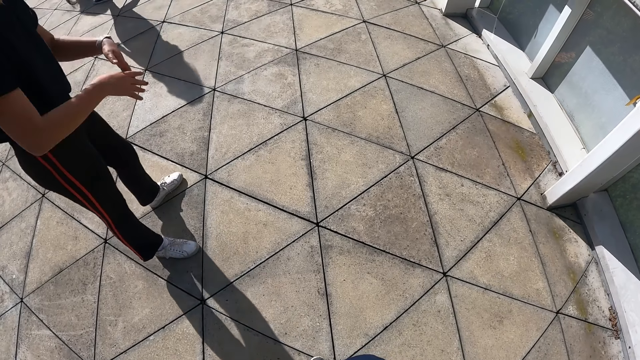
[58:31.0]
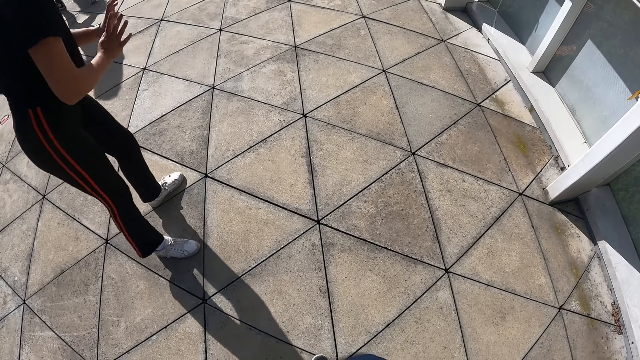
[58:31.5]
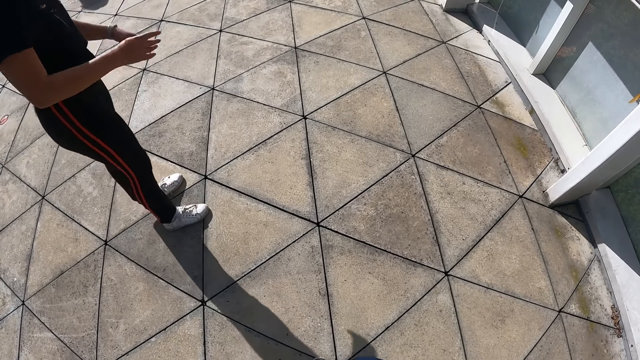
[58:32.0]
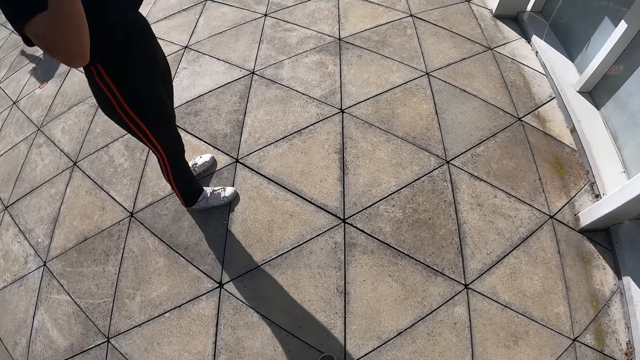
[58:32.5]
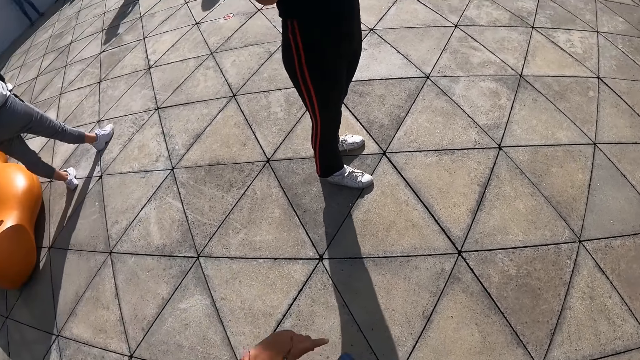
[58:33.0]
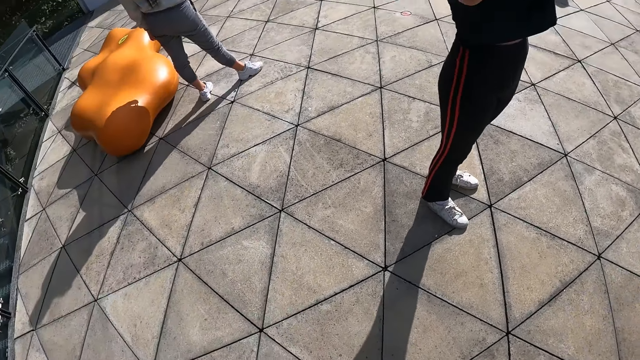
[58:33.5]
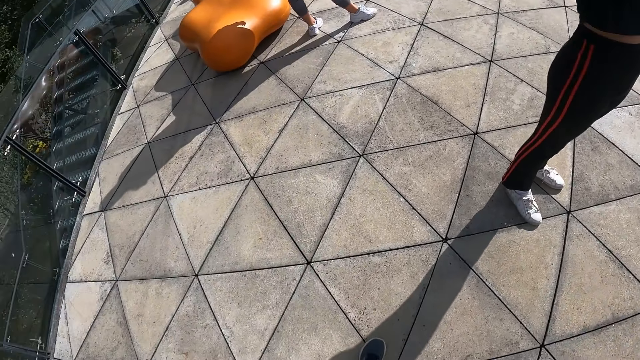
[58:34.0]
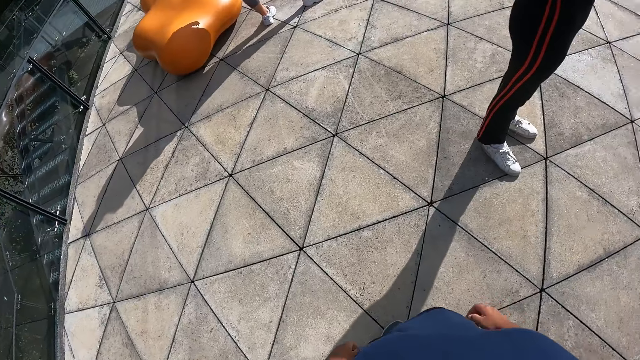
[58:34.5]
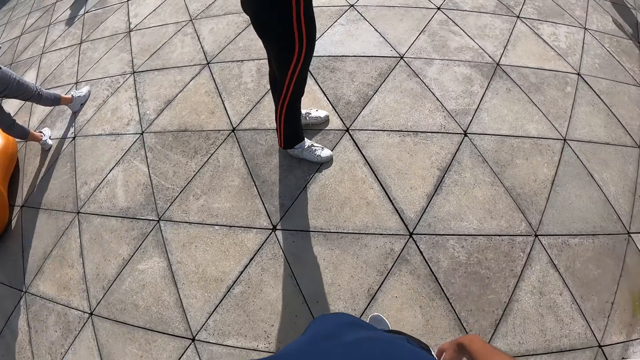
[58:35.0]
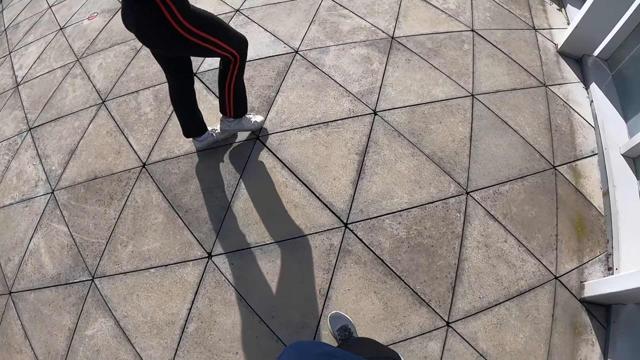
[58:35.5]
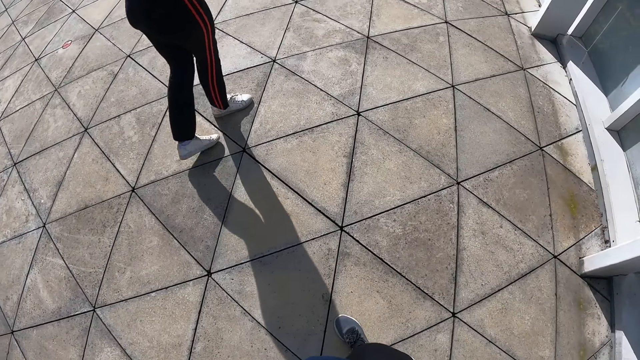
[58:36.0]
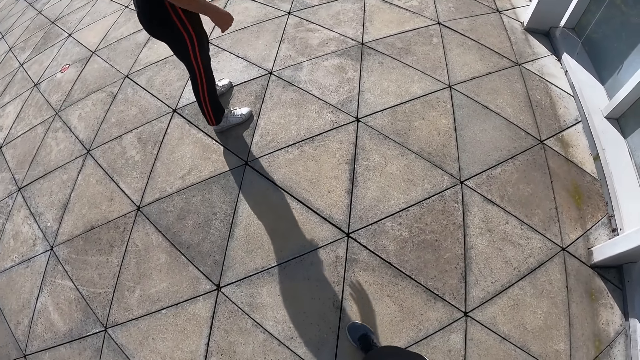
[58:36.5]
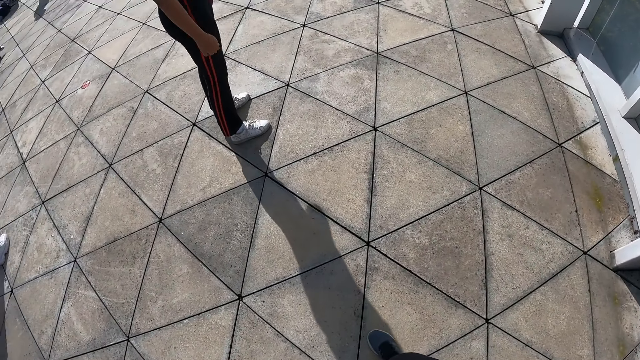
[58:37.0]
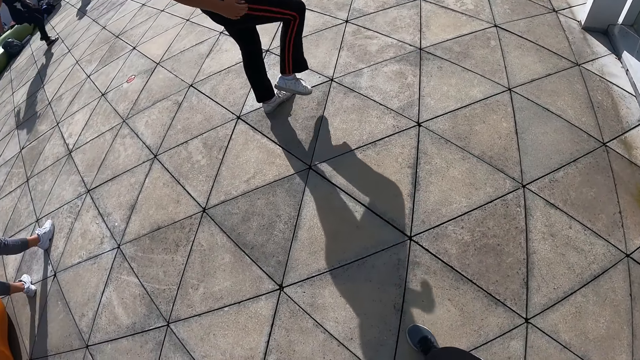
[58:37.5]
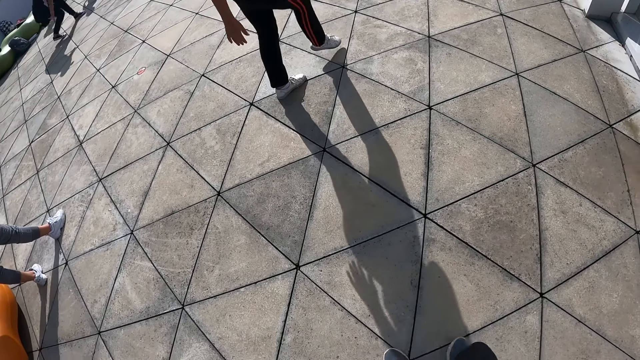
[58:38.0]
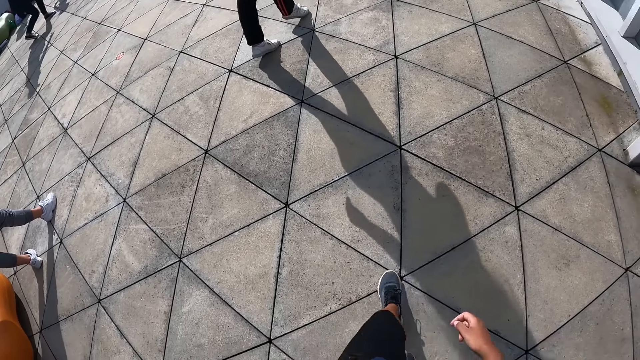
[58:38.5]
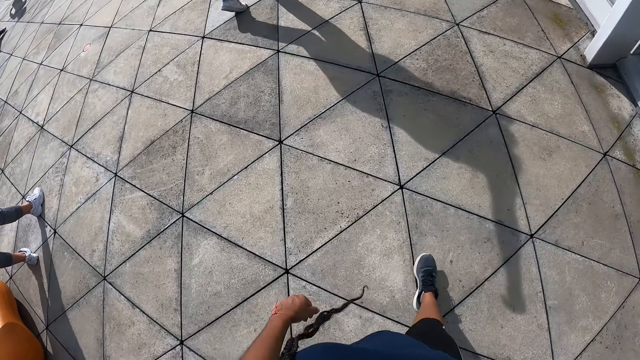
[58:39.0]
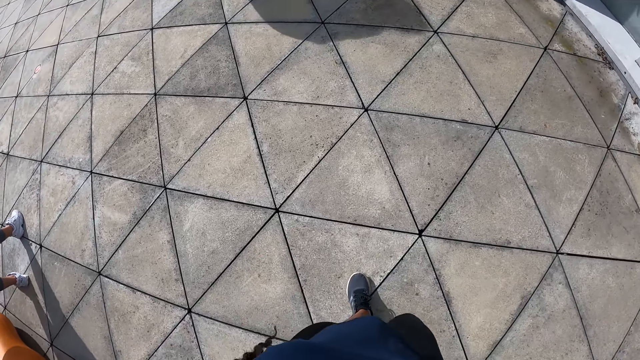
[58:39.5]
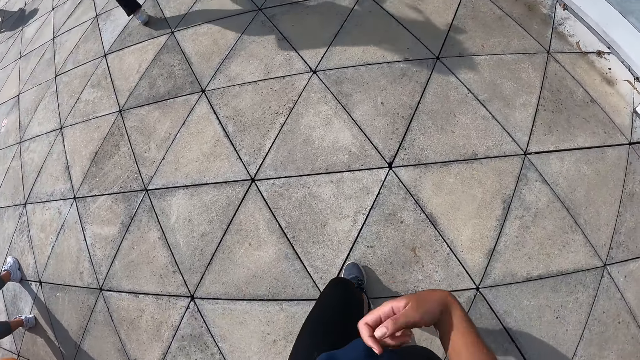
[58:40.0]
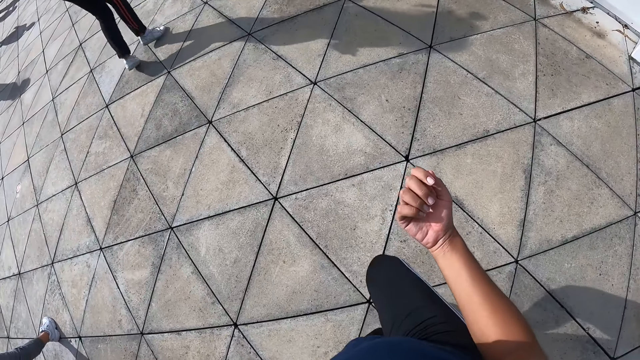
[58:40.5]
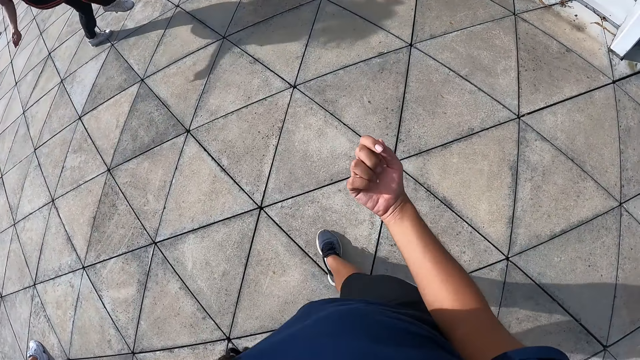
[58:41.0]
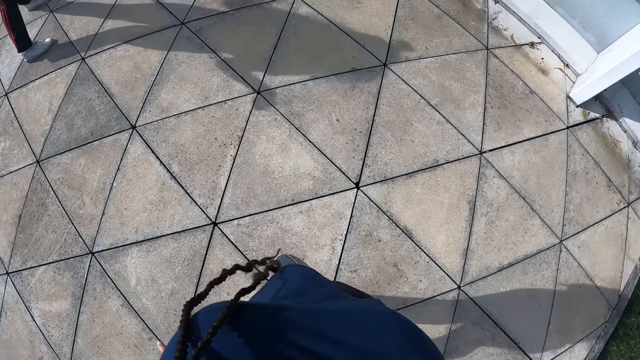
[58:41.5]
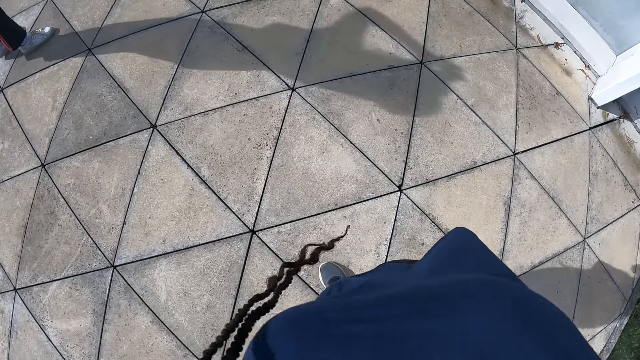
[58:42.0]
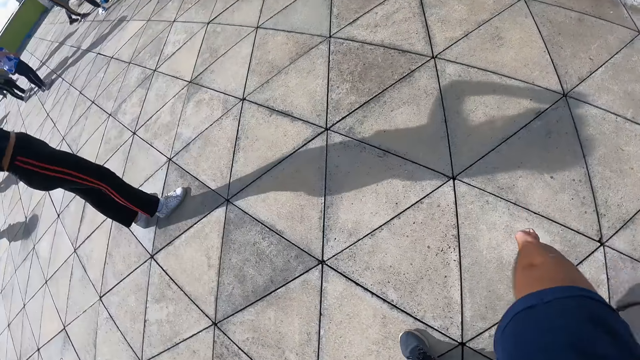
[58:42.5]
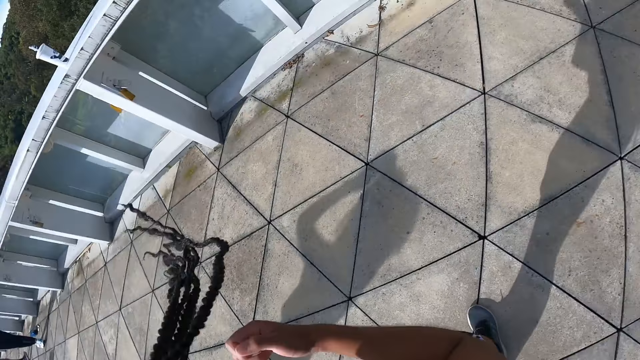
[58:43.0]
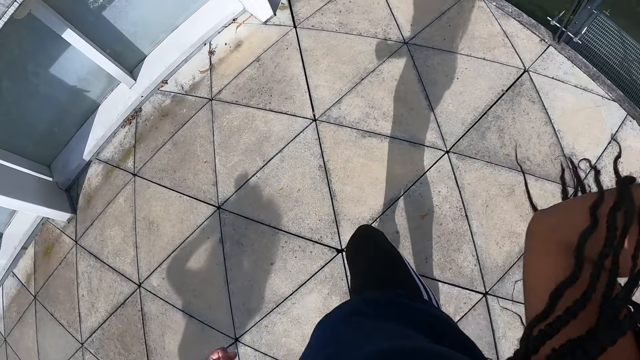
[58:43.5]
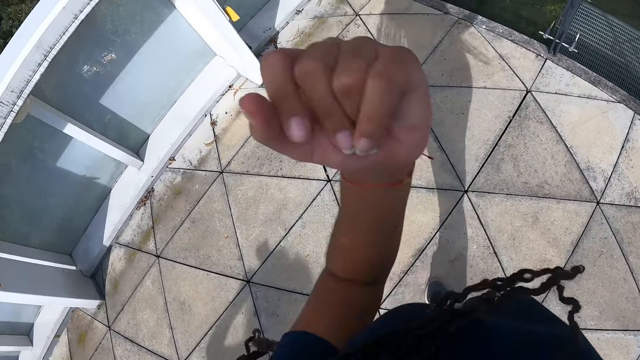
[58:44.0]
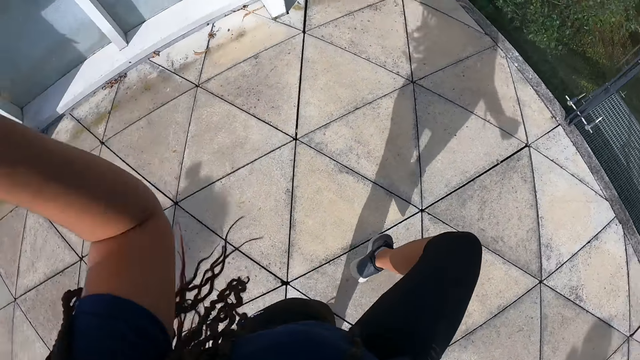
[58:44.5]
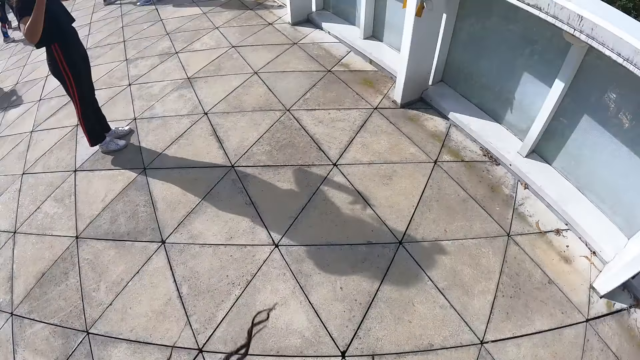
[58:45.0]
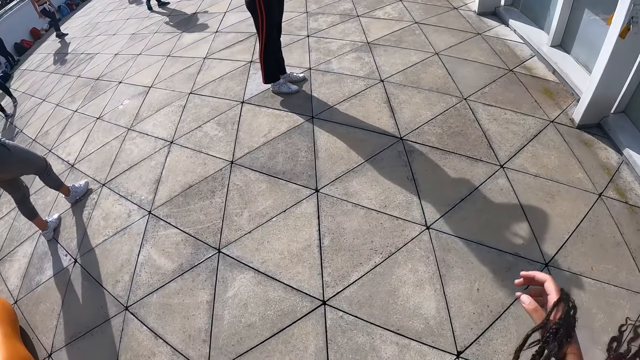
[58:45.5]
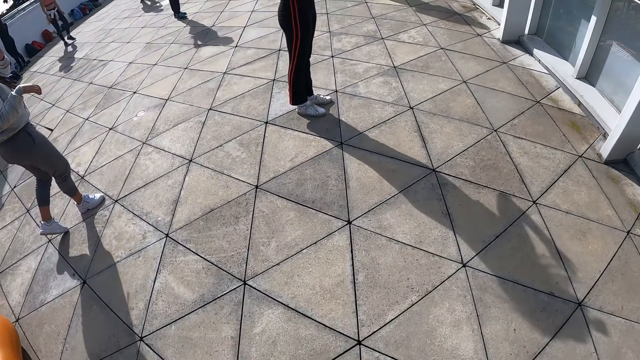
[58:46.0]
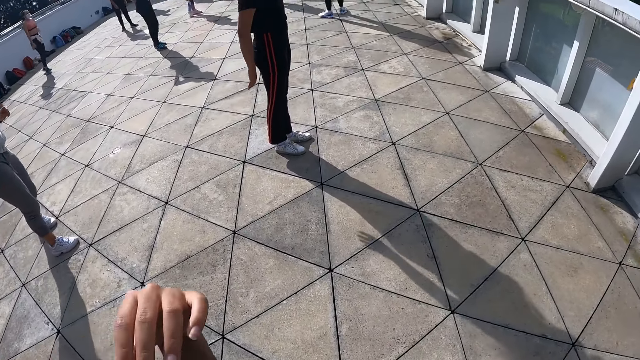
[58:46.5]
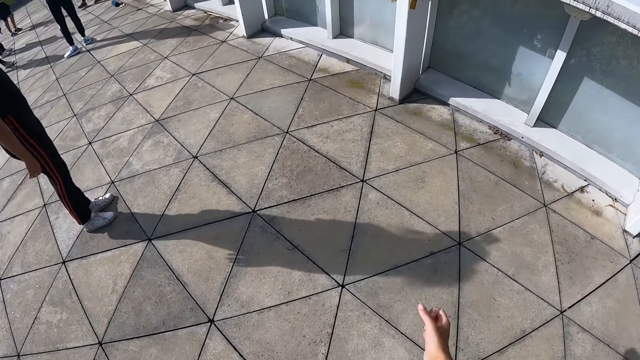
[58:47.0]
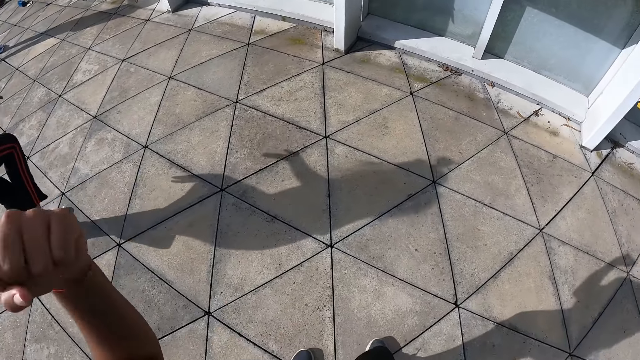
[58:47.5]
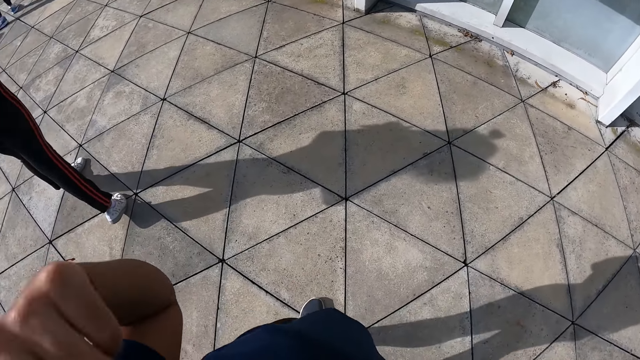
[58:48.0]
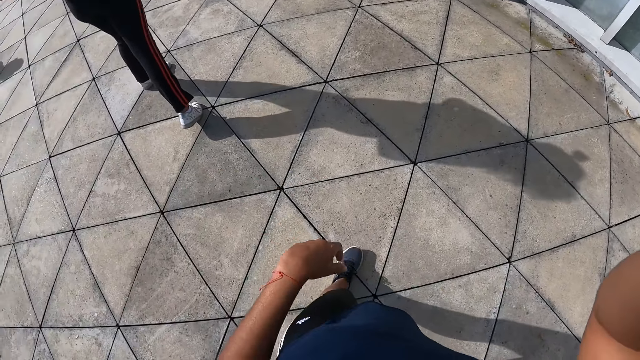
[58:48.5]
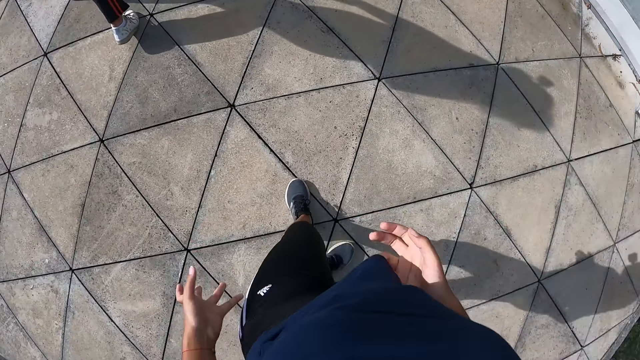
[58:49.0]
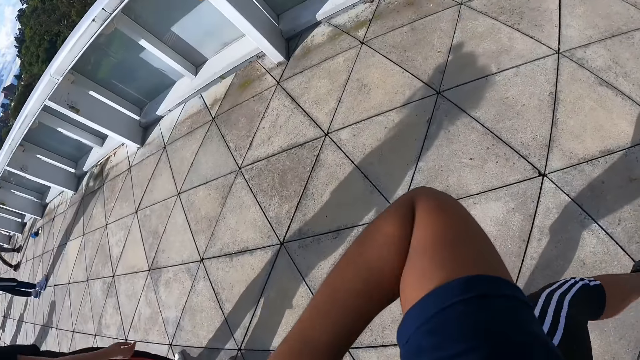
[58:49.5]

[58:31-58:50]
The camera wearer looks around. A woman dances in the studio. The camera wearer walks back. They dance in the studio. They practice dance moves.

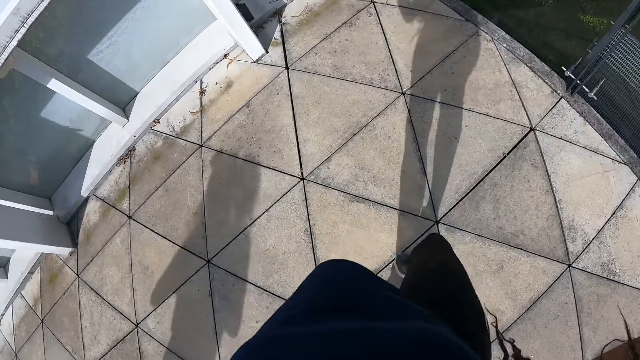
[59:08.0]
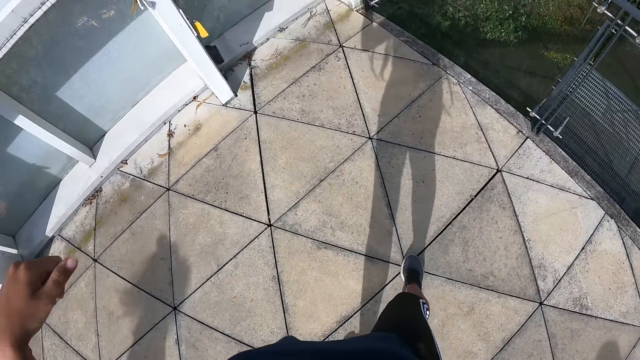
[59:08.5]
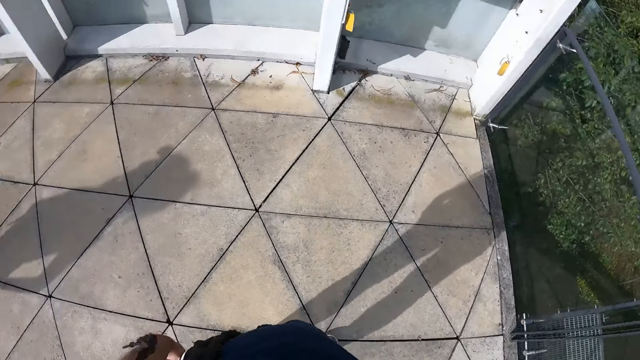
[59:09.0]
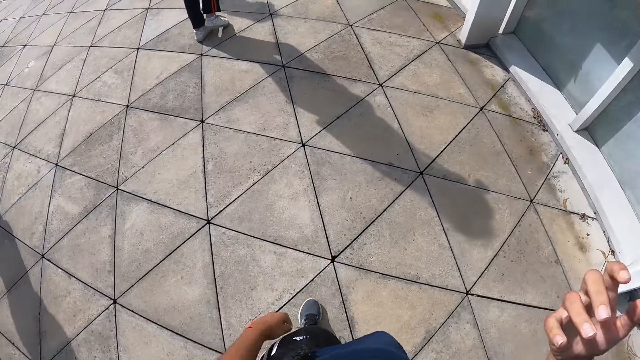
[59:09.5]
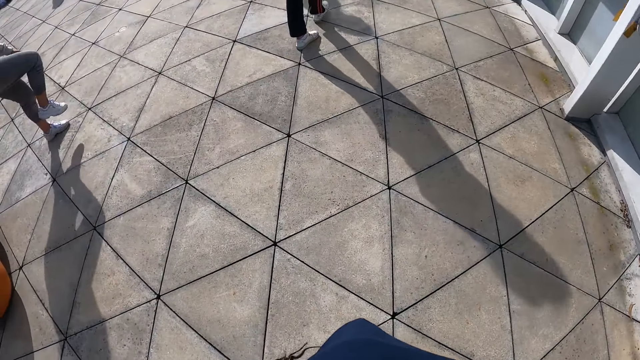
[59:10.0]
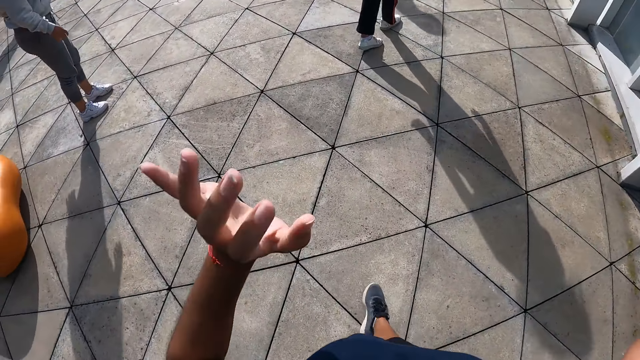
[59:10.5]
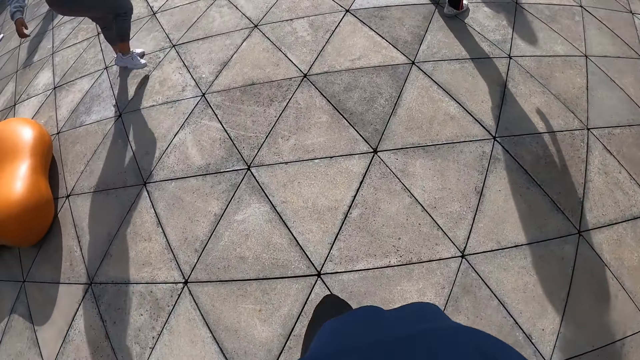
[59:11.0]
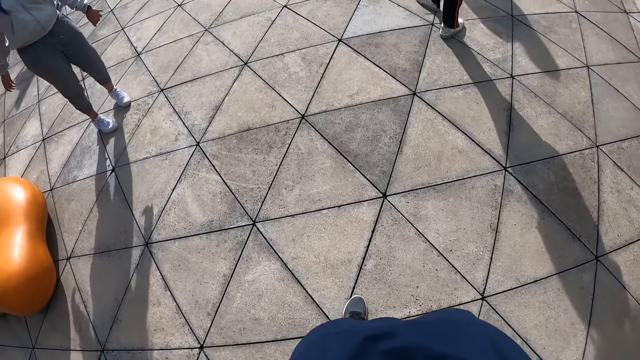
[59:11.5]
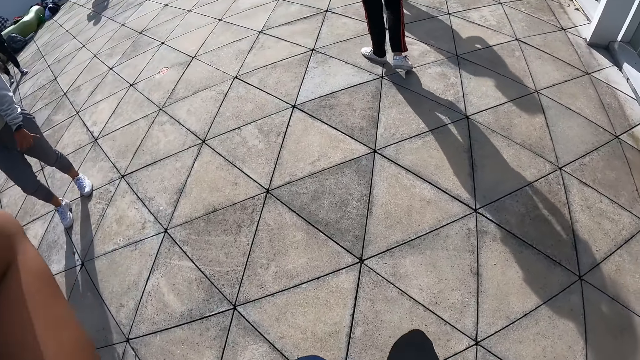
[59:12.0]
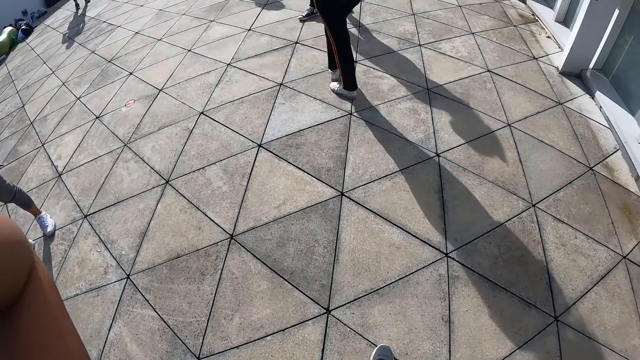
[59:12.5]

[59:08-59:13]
The camera wearer raises her hands towards her head. A person practices dance moves. Another person practices dance moves.
